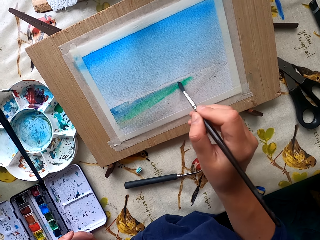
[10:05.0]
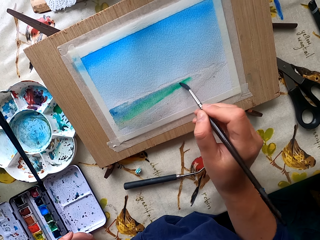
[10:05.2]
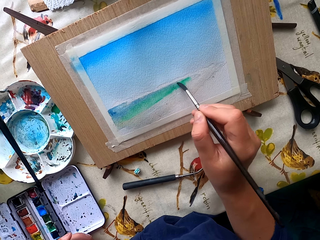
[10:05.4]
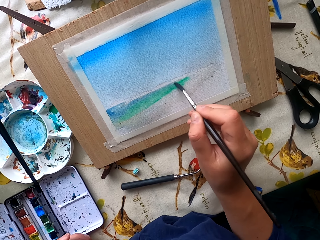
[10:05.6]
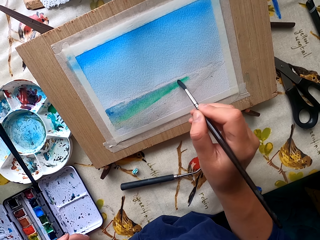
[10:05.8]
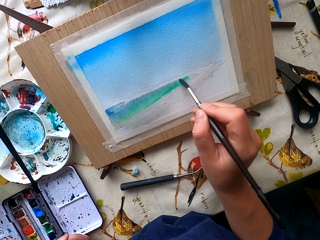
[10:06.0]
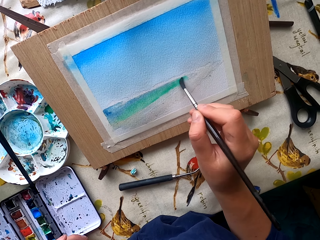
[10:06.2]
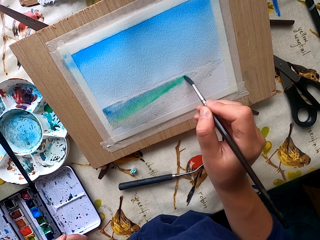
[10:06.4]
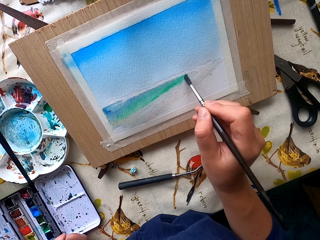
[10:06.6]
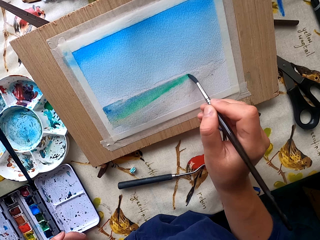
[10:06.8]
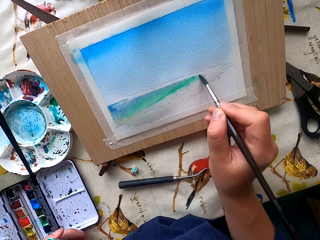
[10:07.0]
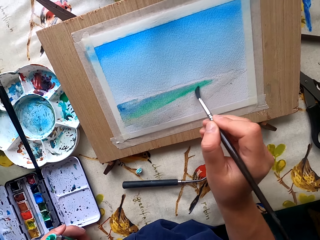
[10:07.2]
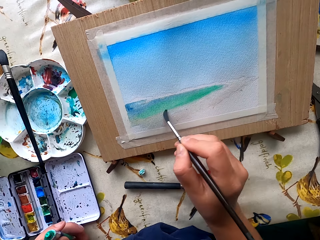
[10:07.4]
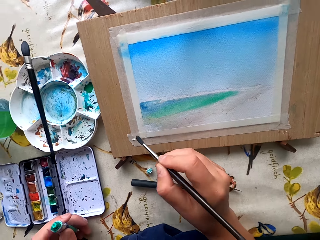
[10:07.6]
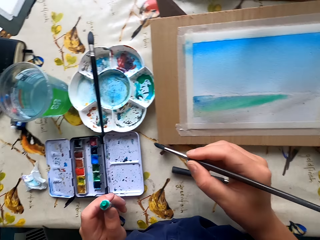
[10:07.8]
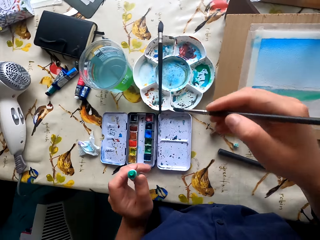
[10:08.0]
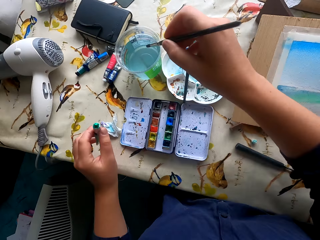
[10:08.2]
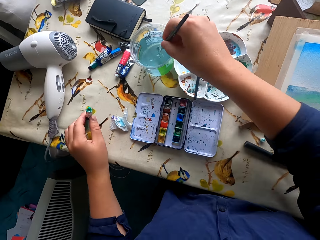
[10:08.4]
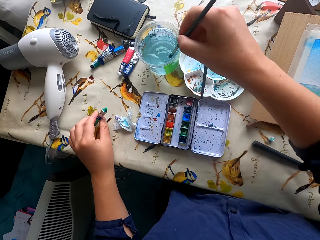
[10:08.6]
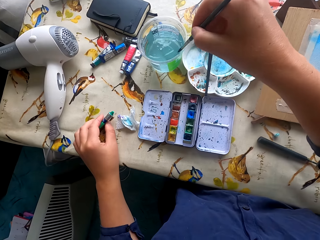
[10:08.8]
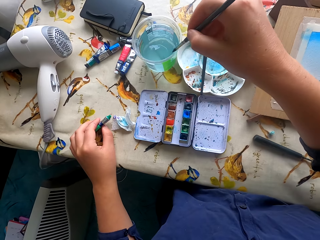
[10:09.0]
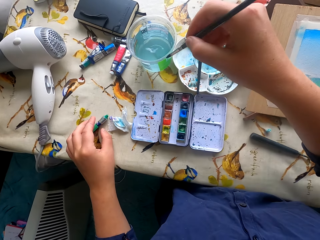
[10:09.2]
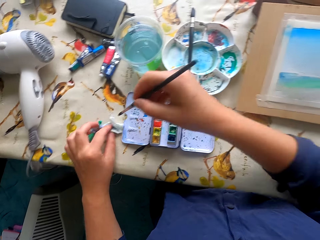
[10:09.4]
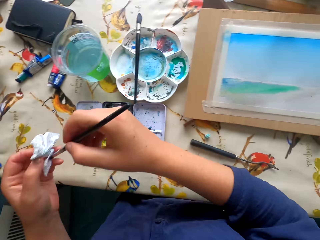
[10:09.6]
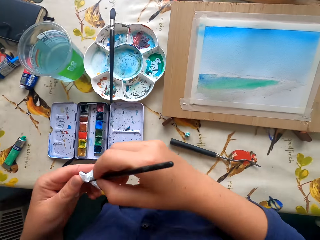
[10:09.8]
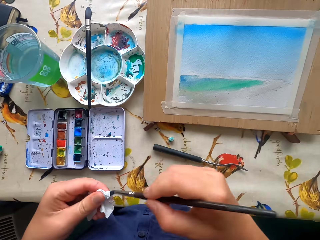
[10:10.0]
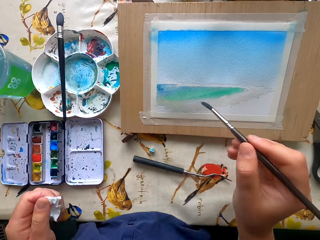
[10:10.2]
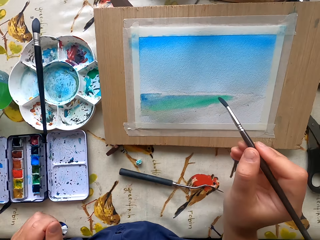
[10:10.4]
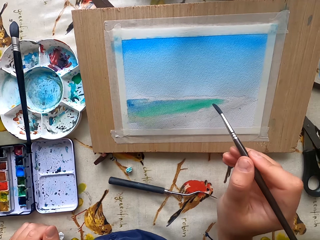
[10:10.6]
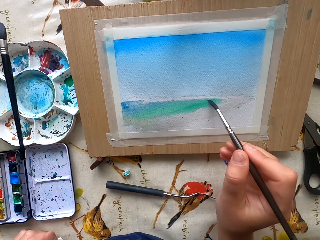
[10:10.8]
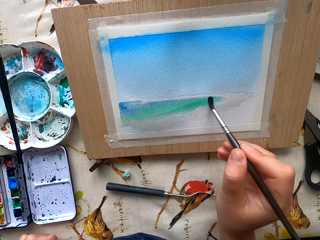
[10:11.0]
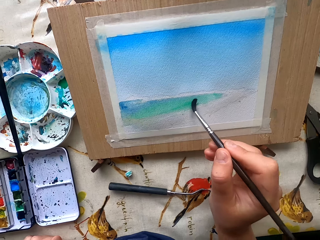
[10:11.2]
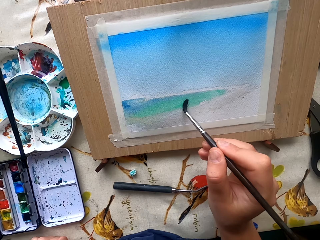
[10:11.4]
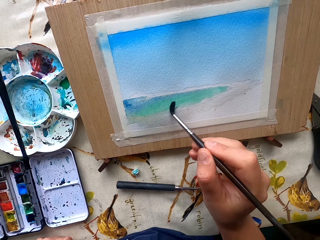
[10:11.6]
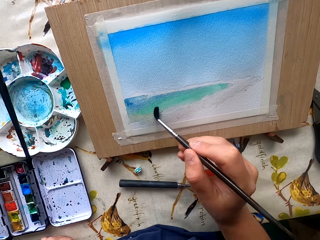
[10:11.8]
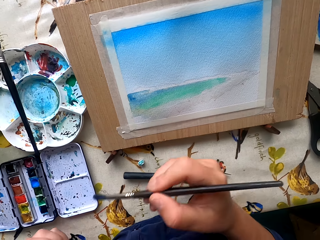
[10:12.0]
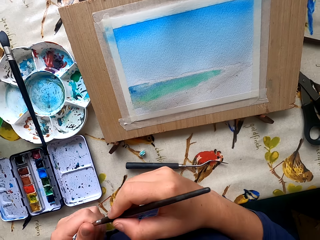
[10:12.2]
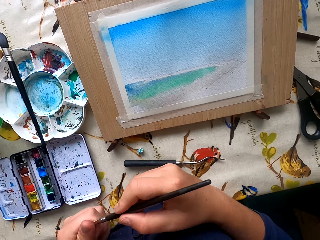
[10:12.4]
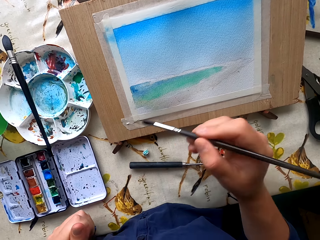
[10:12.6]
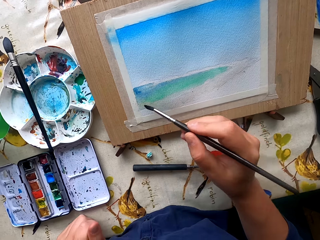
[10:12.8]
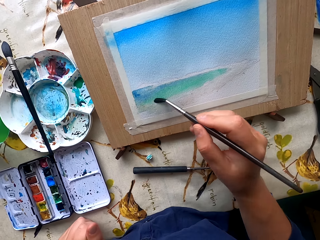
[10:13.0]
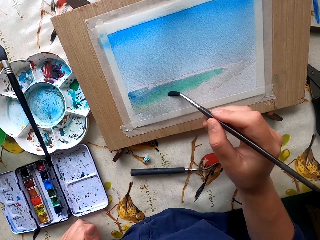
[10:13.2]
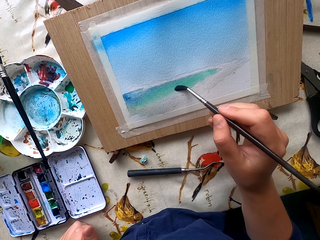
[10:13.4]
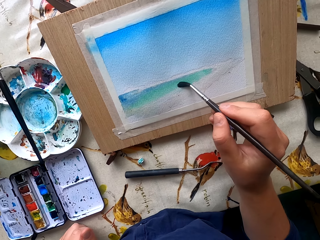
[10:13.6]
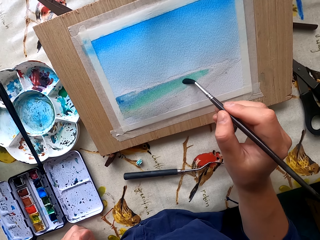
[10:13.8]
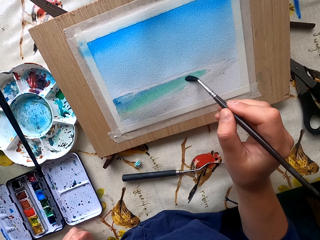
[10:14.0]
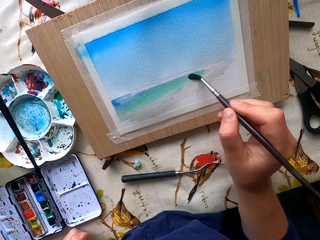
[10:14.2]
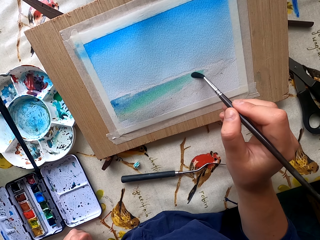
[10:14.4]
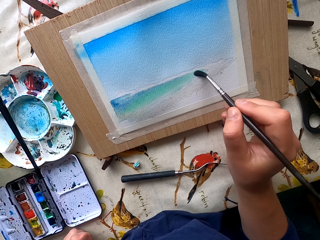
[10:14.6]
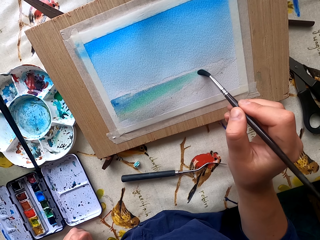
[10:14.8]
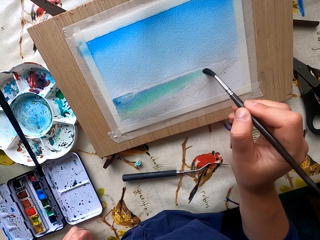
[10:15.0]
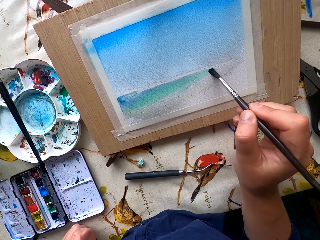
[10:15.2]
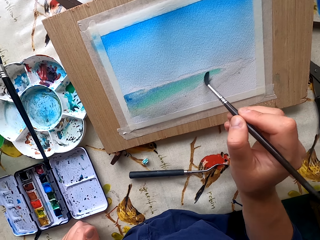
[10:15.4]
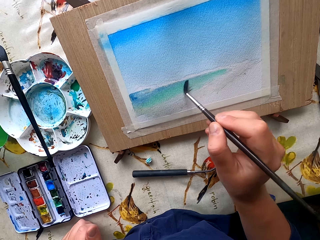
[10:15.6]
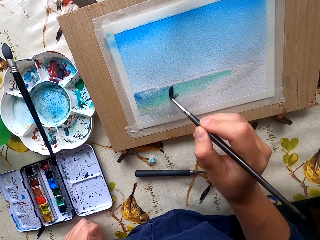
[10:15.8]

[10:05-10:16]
The camera wearer dips the paintbrush in water. They dry the paintbrush with a wipe. They paint the drawing paper. They wipe the paintbrush. They paint the drawing paper.

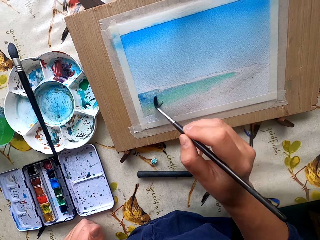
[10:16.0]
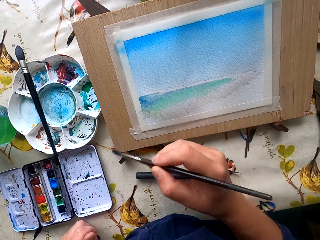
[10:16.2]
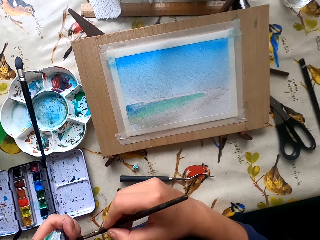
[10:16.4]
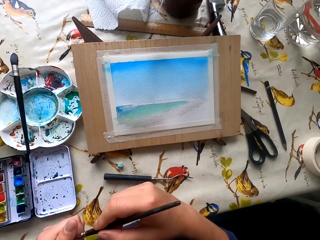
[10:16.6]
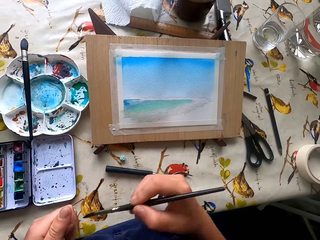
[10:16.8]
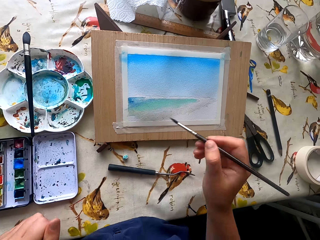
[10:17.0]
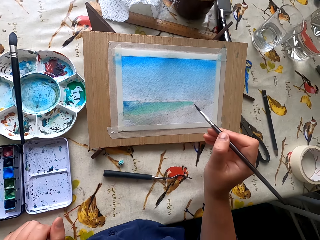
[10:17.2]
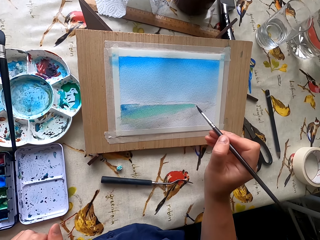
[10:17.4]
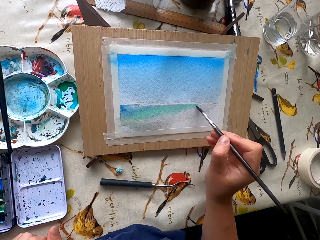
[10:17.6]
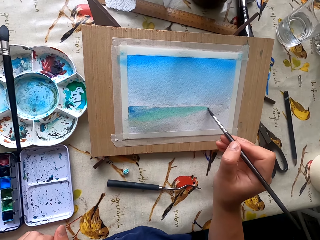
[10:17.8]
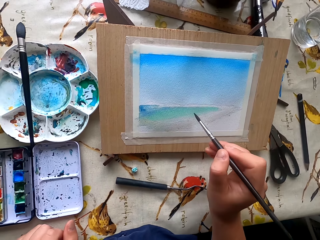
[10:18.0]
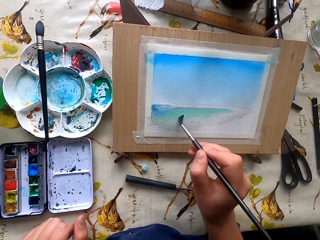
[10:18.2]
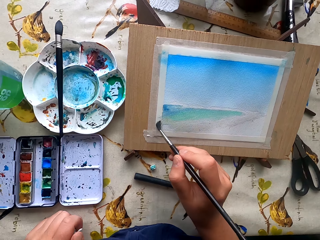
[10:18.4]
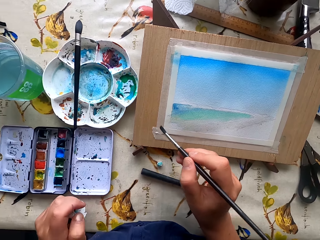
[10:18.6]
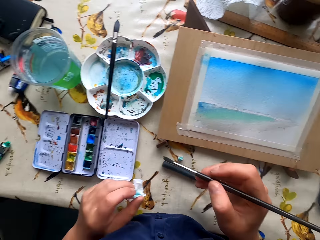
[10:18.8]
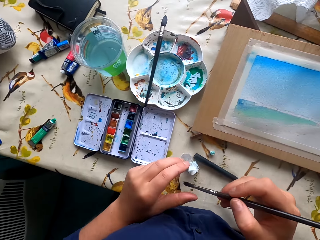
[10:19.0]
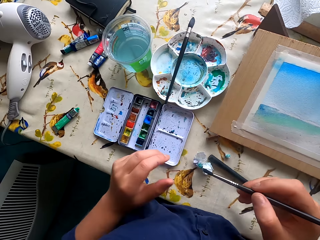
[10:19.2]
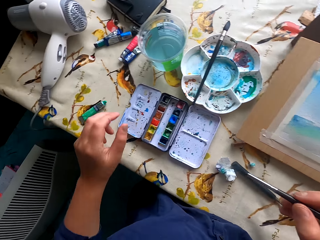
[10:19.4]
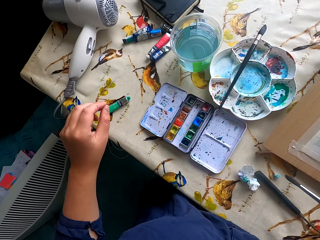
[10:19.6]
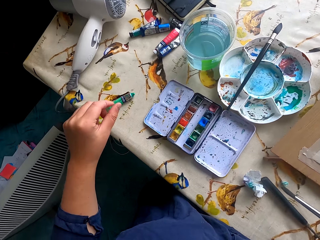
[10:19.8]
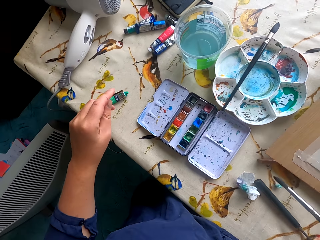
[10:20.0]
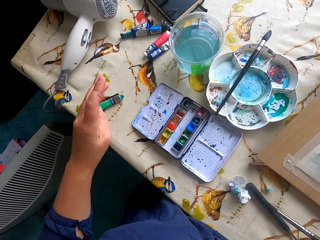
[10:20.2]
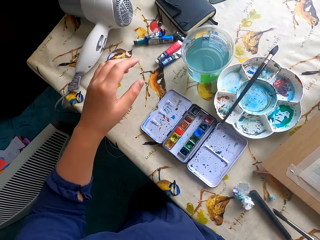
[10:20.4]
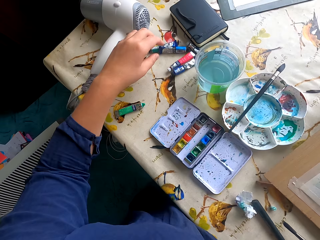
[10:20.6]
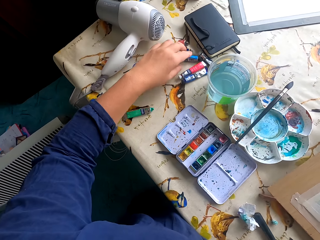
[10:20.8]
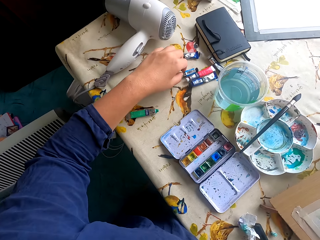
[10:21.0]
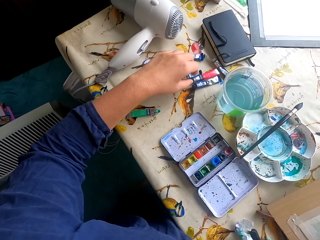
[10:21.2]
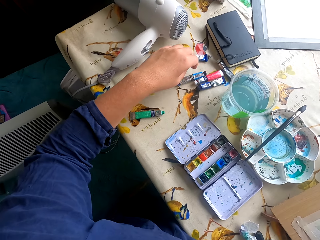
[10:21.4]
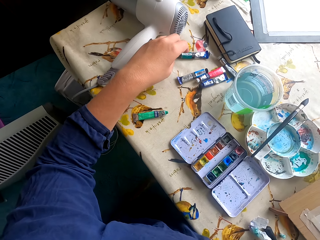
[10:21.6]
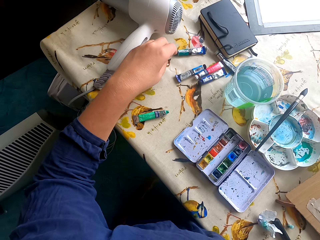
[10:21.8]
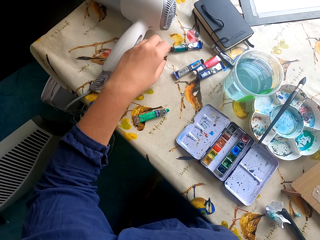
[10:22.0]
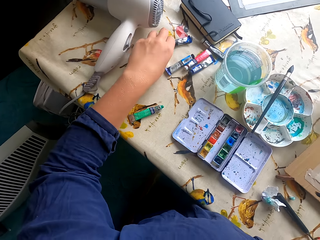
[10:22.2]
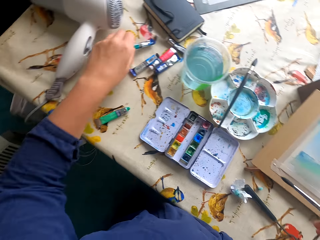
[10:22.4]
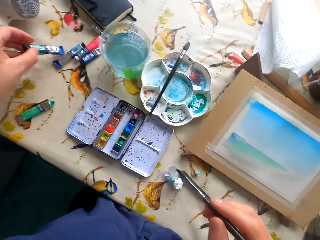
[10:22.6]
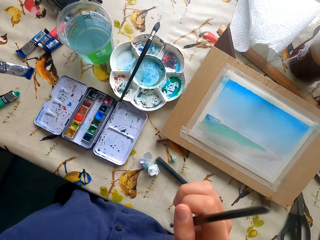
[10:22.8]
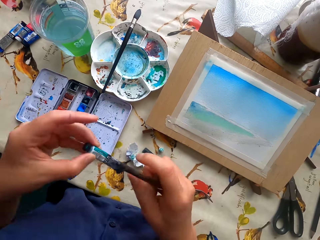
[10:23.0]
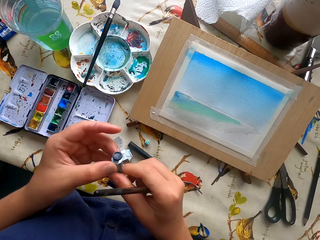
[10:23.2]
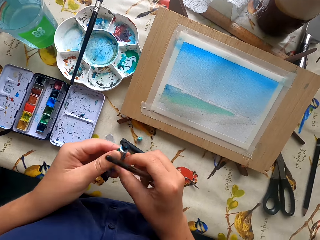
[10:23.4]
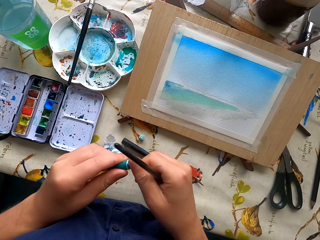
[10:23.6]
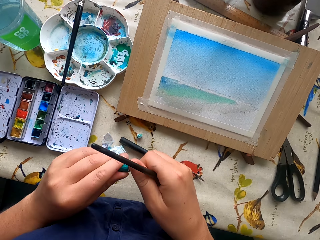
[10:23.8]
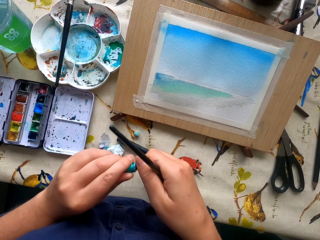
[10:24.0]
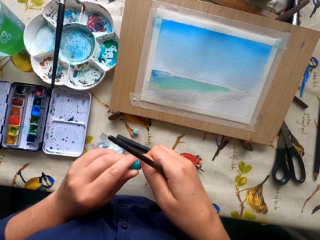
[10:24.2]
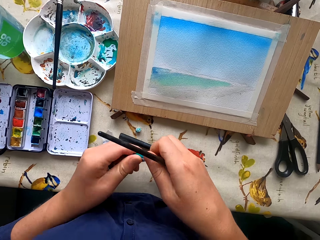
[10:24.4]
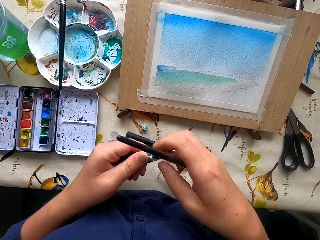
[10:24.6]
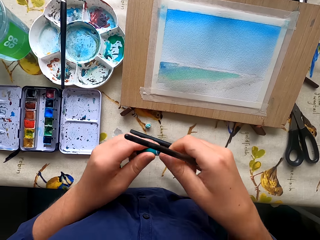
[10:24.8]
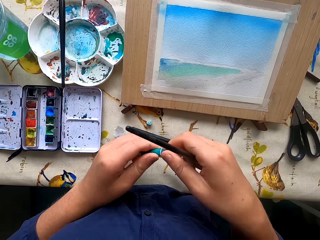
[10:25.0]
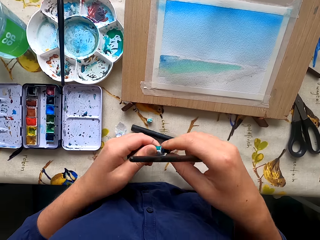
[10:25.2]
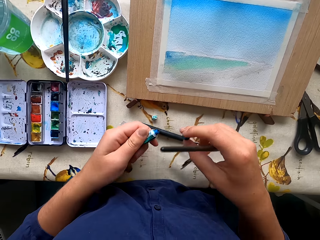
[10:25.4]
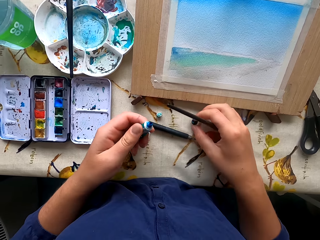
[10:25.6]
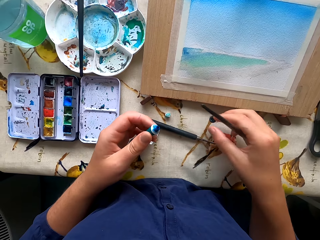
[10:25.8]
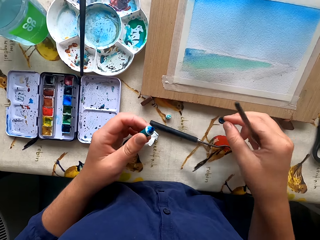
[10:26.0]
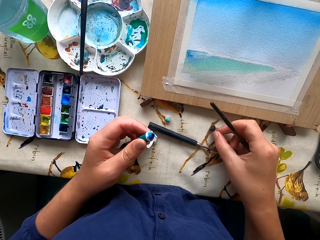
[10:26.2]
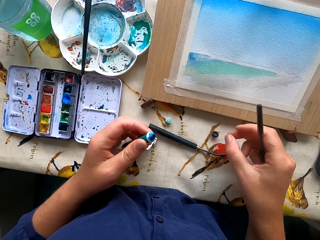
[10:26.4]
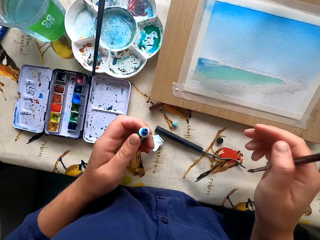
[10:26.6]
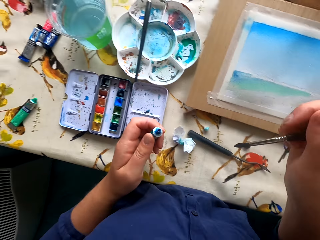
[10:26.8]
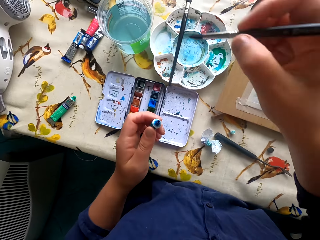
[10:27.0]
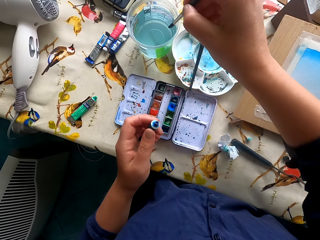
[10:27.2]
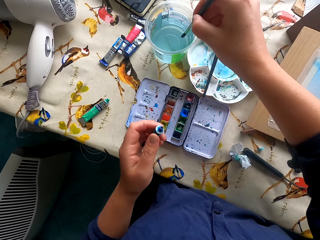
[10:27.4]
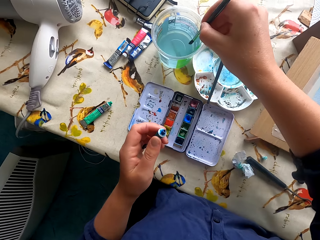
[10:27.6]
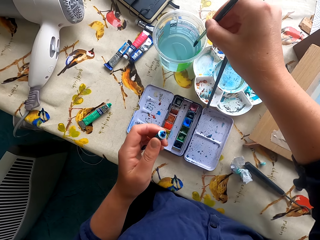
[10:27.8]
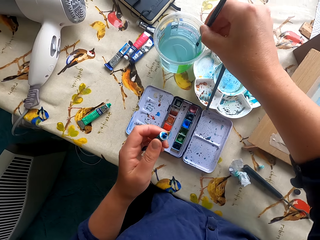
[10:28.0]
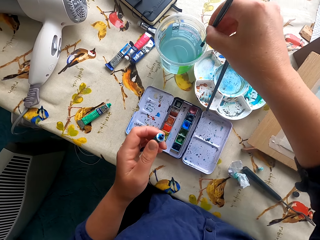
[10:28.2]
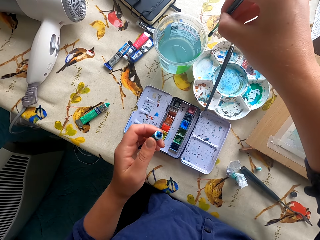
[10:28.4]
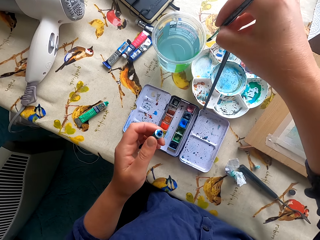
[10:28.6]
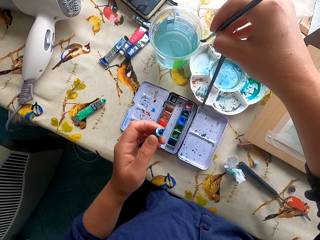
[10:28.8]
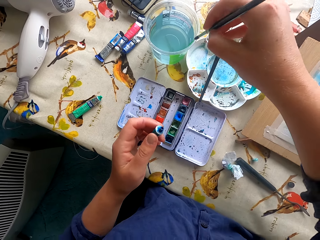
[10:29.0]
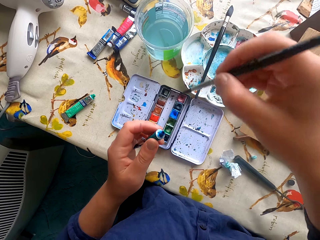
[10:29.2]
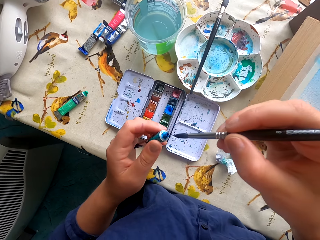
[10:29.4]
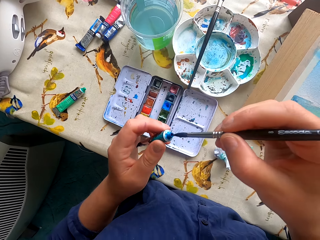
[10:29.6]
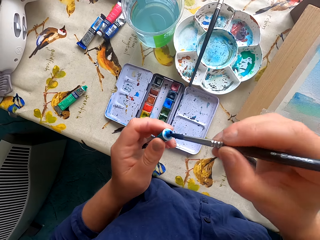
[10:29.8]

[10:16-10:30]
The camera wearer wipes the paintbrush. They paint the drawing paper. They drop the tissue. They stare at the table. They pick up the water paint from the table. They open the paint. They drop the bottle top. They dip the paintbrush in water.
